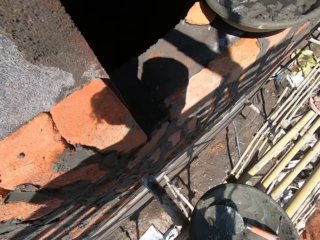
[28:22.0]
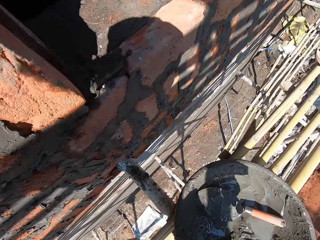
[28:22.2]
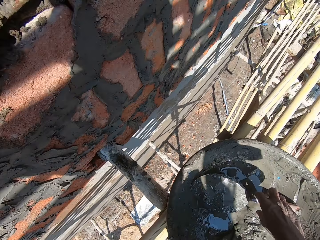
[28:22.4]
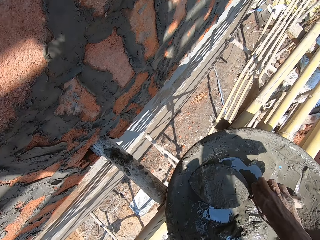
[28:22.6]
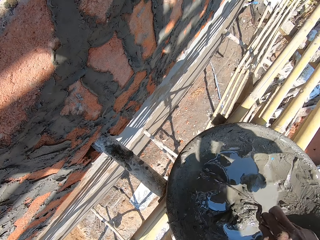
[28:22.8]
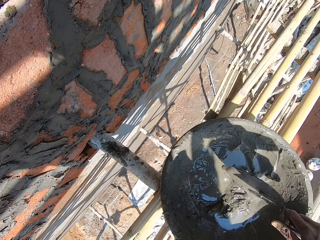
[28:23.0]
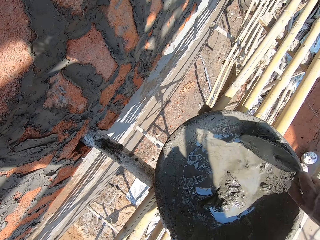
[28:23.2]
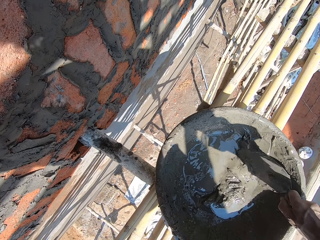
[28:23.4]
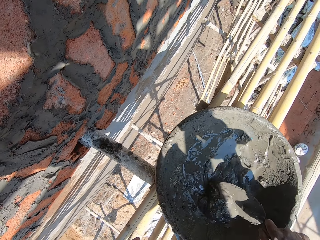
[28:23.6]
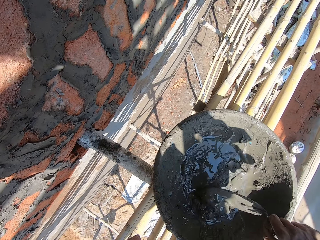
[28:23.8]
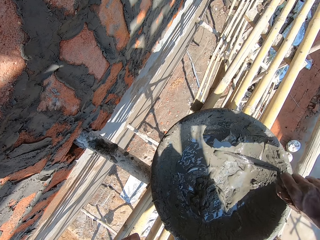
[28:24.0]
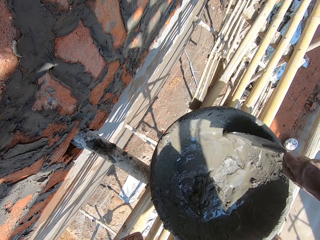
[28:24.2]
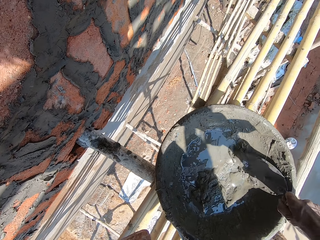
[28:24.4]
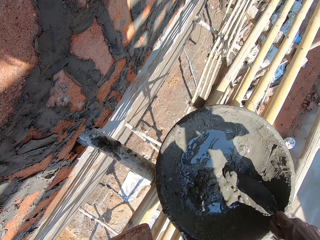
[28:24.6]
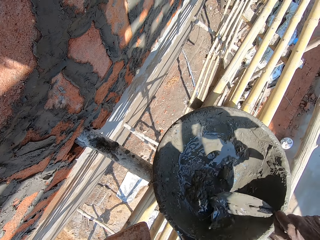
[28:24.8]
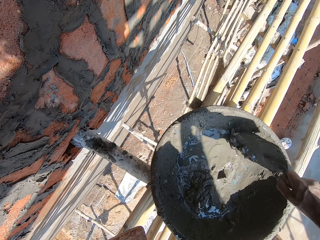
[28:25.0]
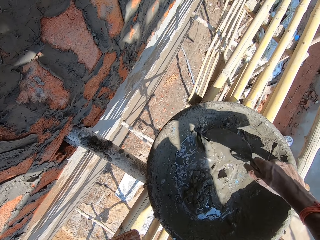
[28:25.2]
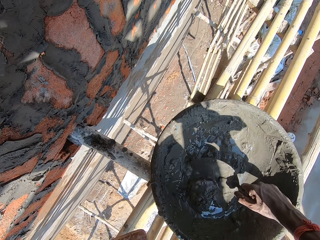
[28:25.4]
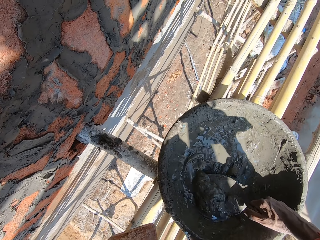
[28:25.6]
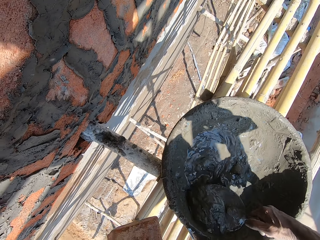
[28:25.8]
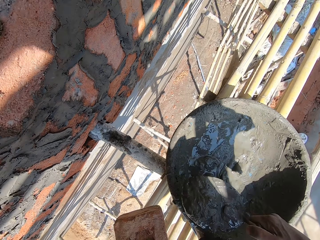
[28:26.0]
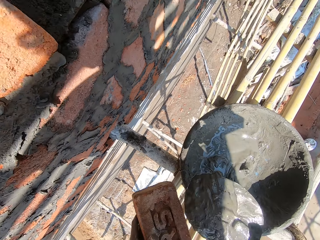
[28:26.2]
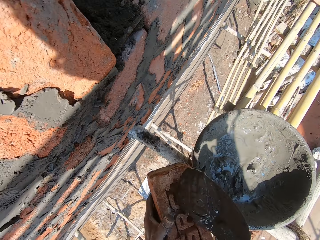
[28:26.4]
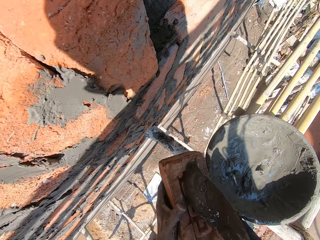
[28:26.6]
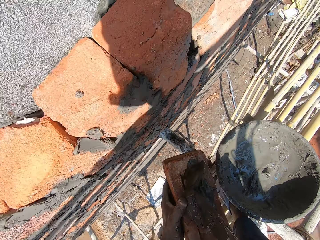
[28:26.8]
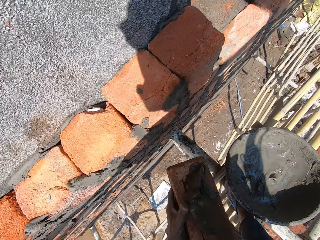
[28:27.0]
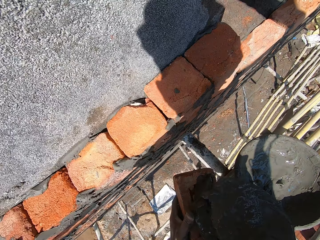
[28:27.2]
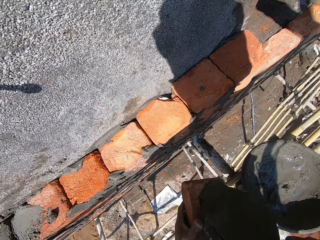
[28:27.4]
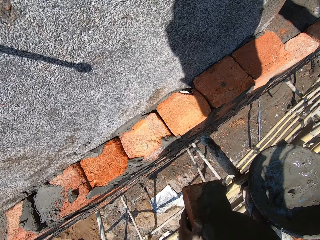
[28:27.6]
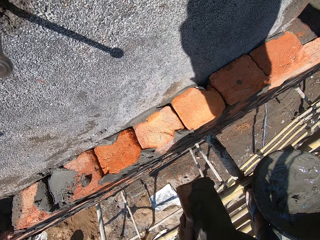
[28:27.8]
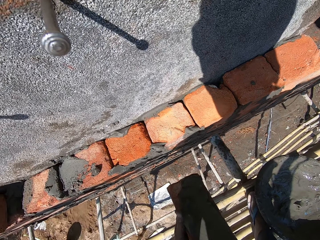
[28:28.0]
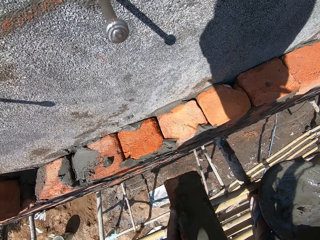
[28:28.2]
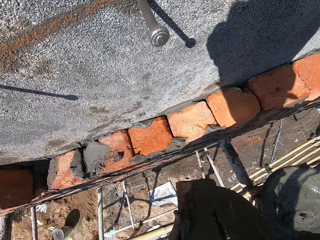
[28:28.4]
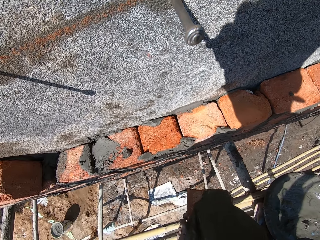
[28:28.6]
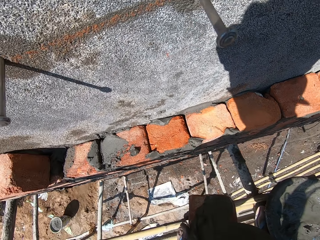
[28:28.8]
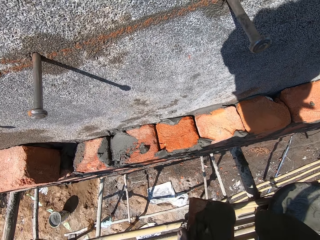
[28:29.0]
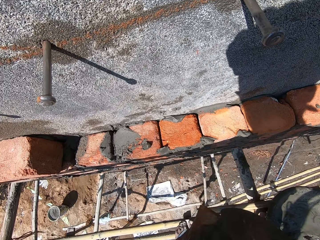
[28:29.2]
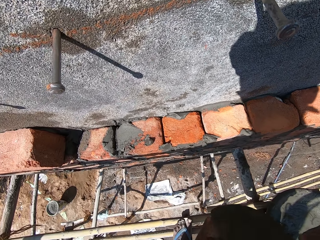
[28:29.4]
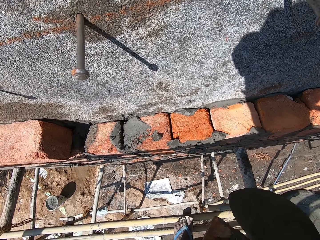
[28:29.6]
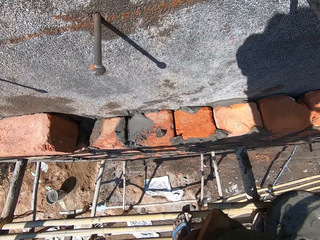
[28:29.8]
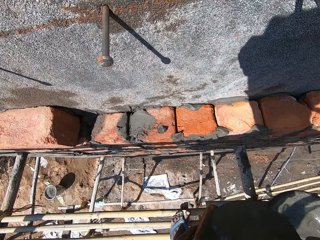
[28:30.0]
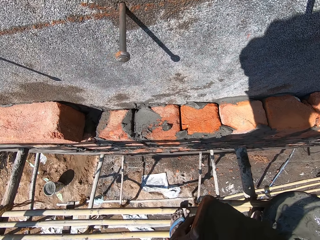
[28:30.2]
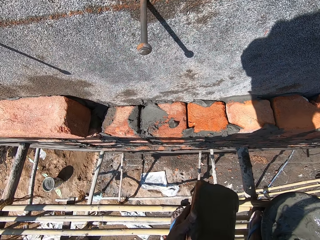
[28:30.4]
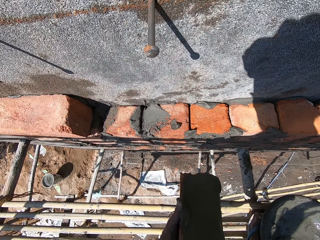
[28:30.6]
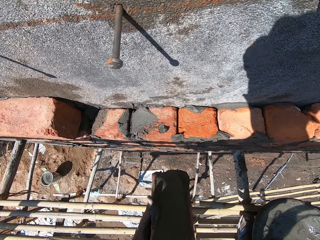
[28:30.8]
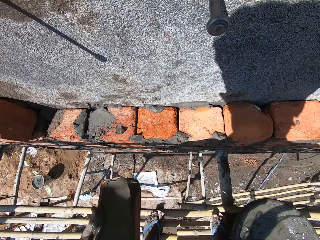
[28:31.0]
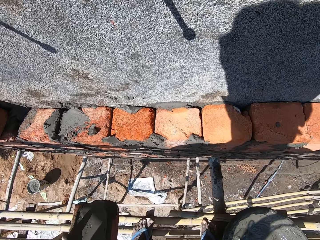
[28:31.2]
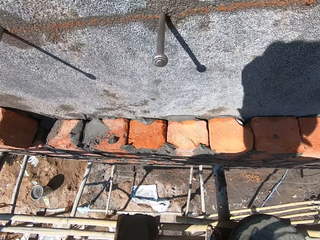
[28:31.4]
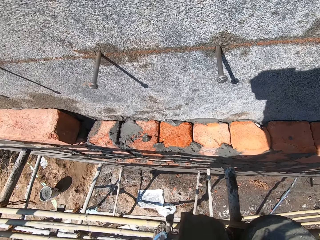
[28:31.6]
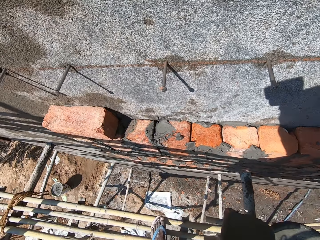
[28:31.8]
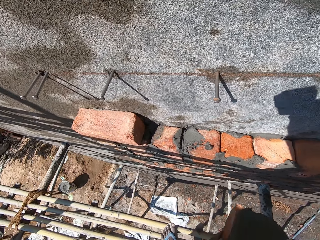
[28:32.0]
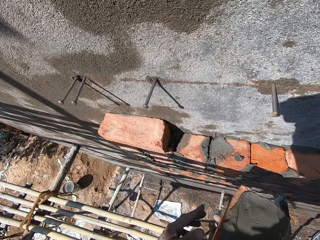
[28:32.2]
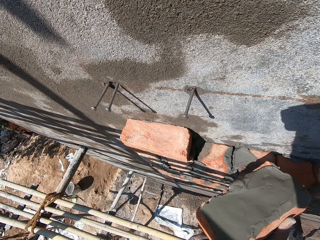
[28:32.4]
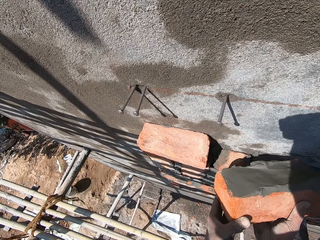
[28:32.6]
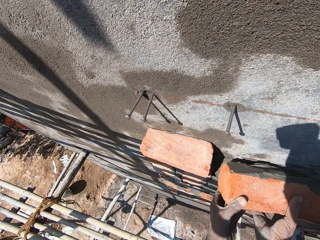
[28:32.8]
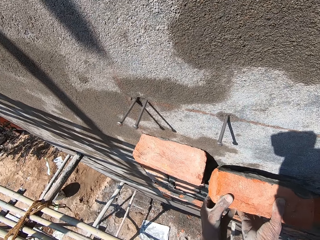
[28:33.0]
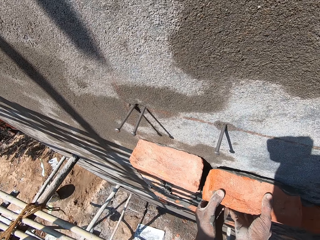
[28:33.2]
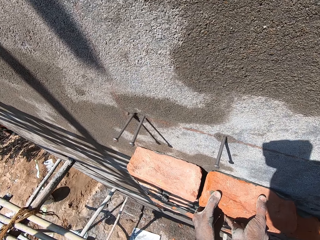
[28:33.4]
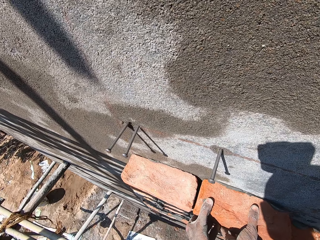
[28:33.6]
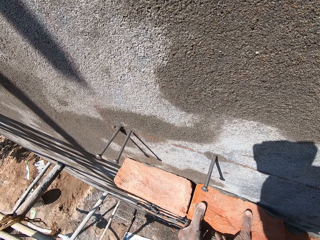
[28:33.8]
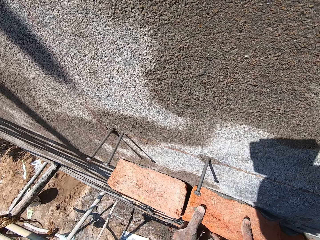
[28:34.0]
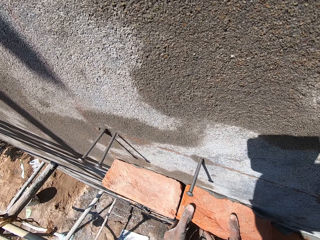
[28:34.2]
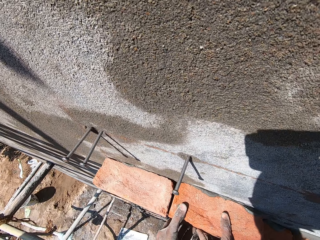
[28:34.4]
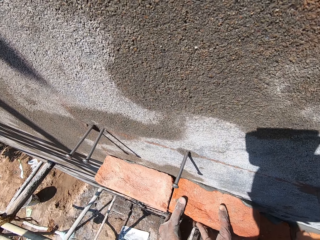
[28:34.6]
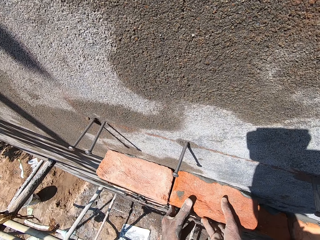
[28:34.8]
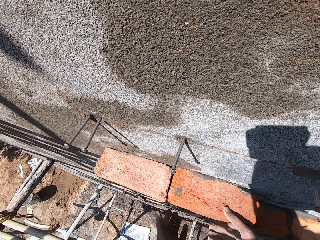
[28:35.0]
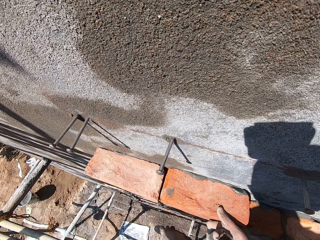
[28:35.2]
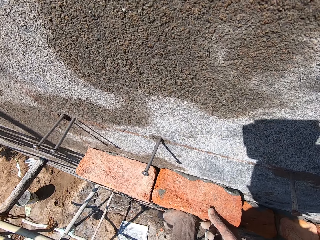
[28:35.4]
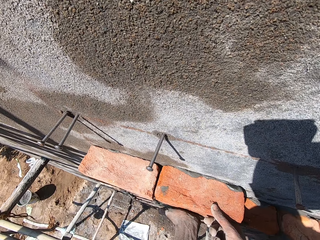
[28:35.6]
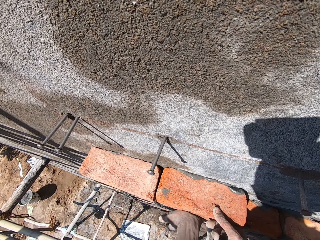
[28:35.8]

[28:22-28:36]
The camera wearer picks a trowel from the head pan on the scaffold with his right hand. He scoops mortar from the head pan with the trowel in his right hand. He stirs the cement with the trowel. He spreads the mortar on the brick in his left hand with the trowel in his right hand. He sets the brick on the wall with both hands. He builds the wall with the brick.

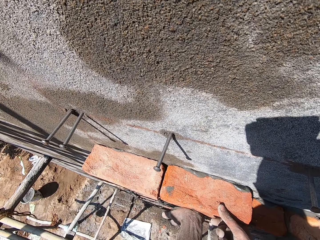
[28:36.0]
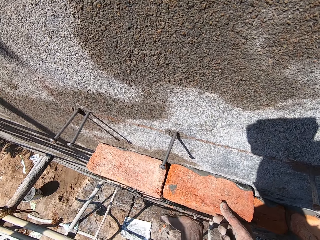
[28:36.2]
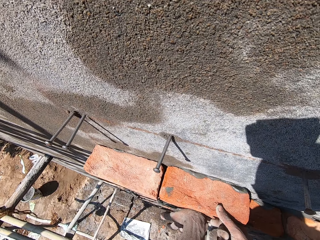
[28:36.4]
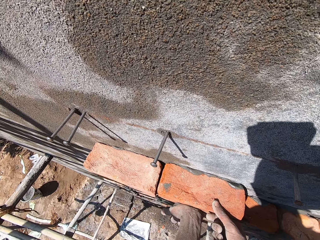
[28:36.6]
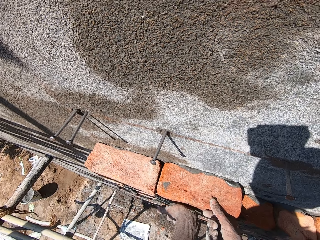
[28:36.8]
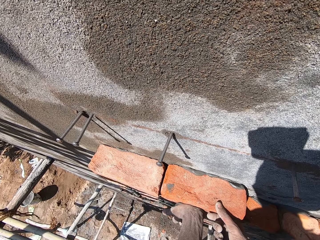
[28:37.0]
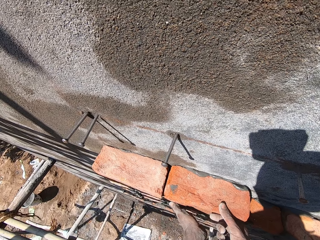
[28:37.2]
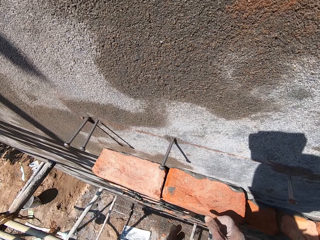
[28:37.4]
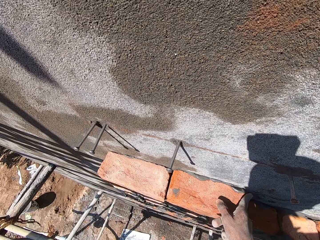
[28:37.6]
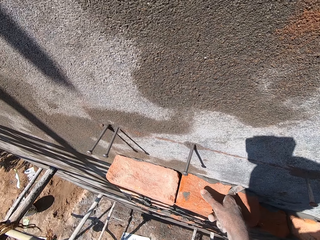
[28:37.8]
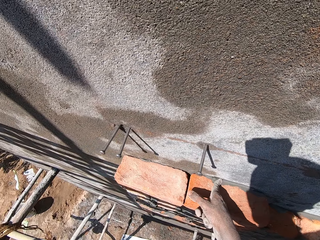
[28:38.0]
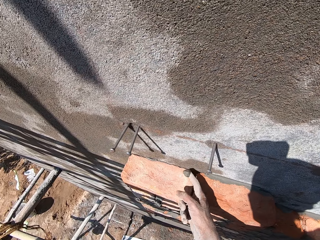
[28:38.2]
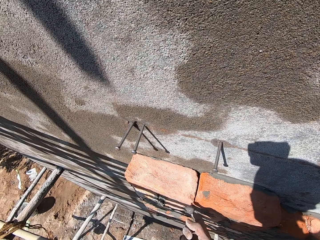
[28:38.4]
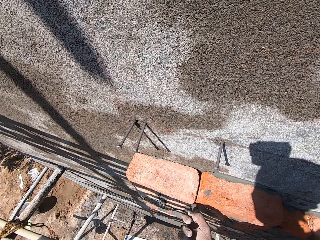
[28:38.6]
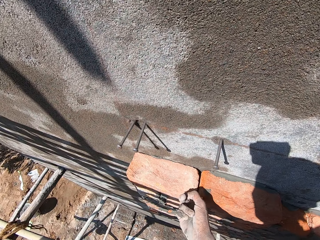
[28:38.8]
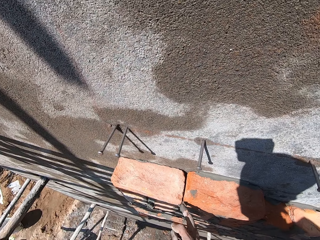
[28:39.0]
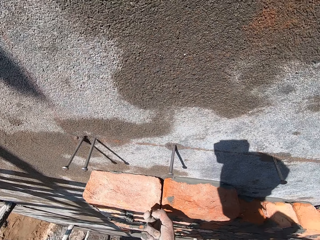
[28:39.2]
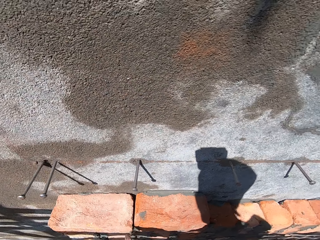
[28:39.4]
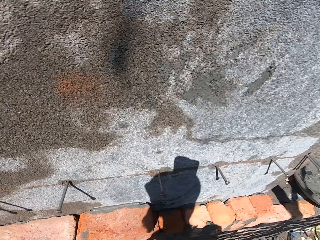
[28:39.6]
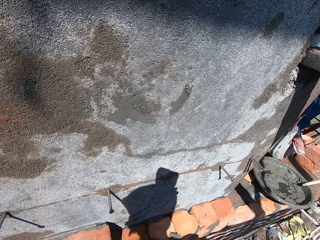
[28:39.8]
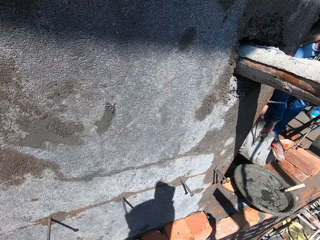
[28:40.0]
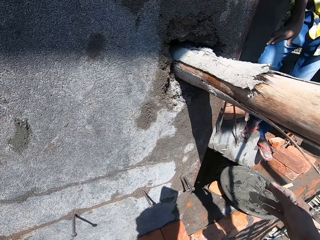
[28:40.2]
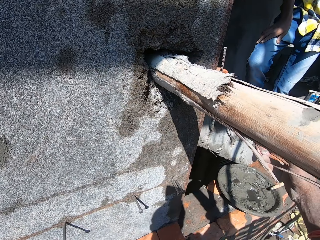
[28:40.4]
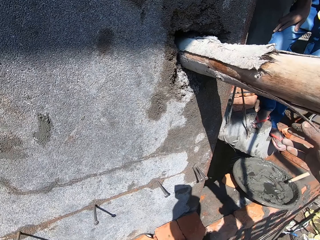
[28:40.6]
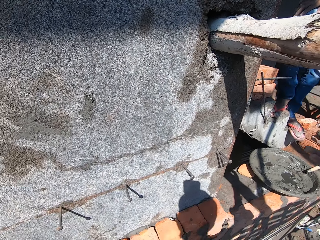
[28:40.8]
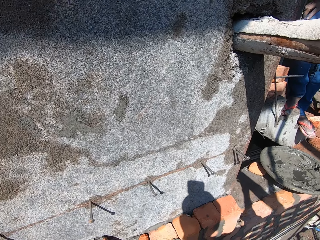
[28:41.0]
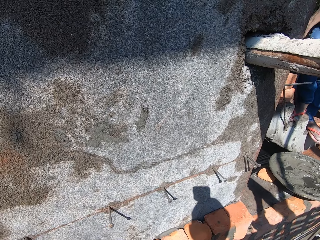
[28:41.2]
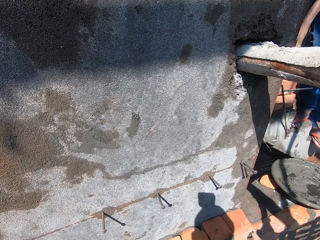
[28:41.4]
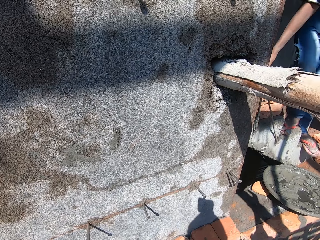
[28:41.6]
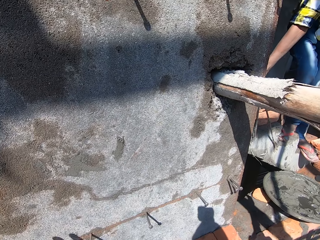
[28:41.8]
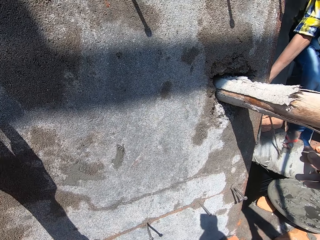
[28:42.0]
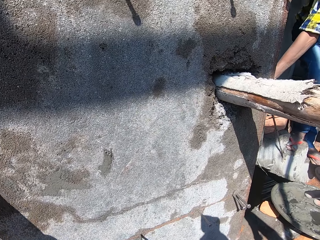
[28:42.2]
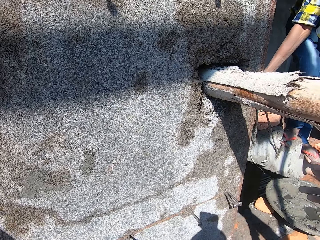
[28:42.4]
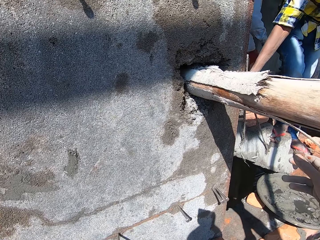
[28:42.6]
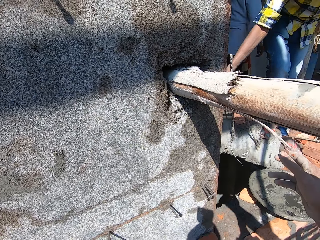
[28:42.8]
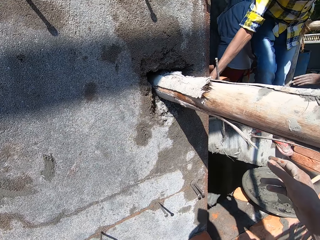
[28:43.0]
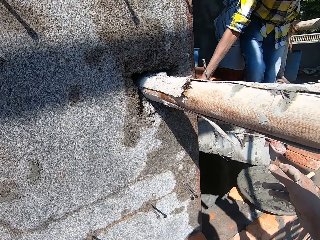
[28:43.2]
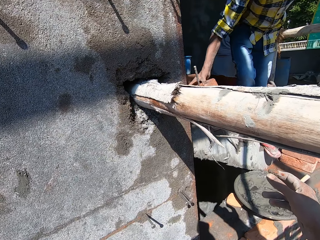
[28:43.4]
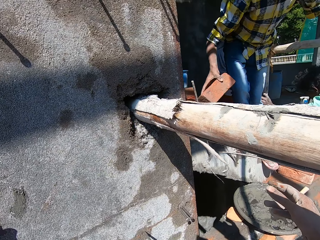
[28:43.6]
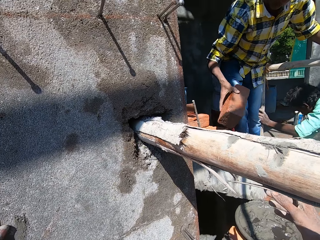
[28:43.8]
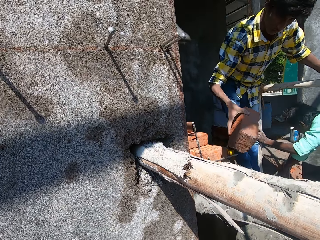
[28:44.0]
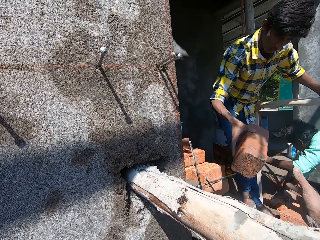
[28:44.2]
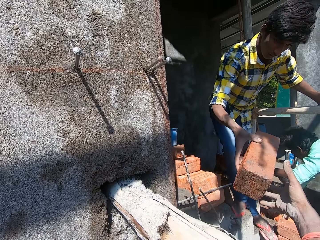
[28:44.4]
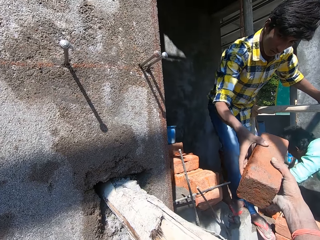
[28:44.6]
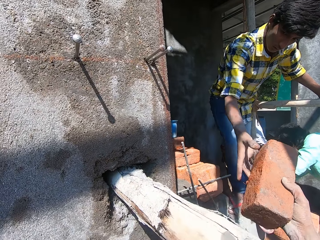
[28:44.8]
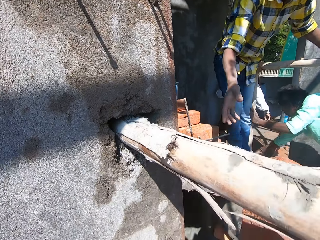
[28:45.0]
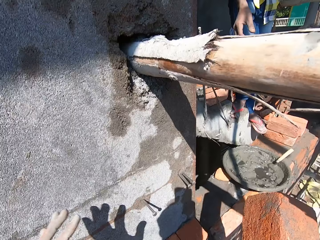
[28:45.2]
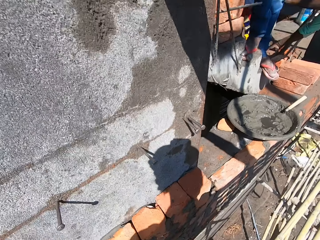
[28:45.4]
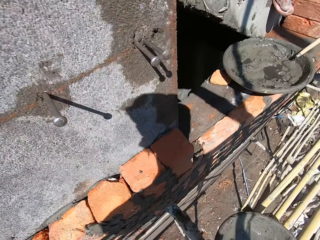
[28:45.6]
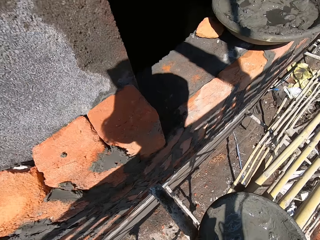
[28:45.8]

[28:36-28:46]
The camera wearer scrapes mortar from the brick with his right hand. He puts the mortar on the brick with his right hand. He raises his hand. He receives a brick from the man with his right hand. He passes the brick from his right hand to his left hand.
